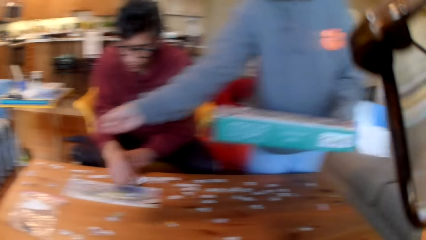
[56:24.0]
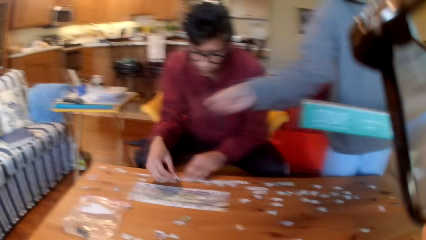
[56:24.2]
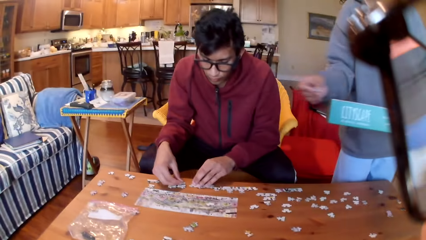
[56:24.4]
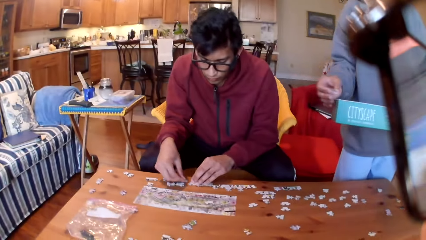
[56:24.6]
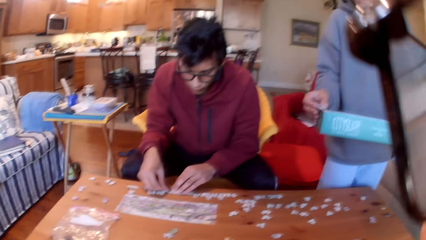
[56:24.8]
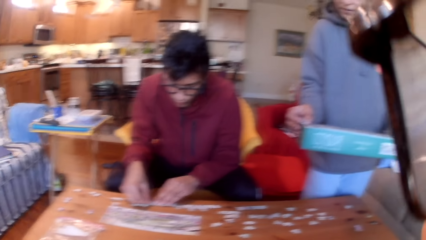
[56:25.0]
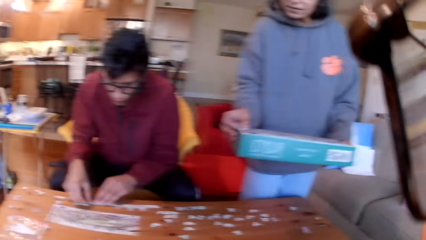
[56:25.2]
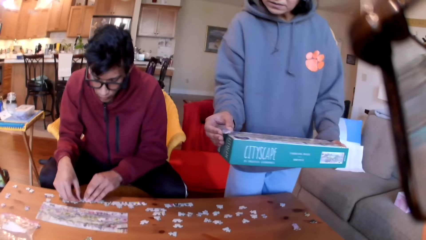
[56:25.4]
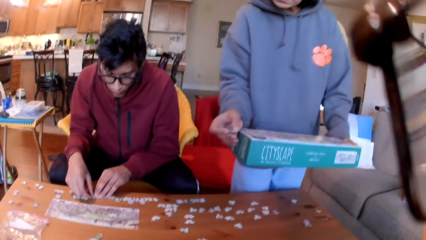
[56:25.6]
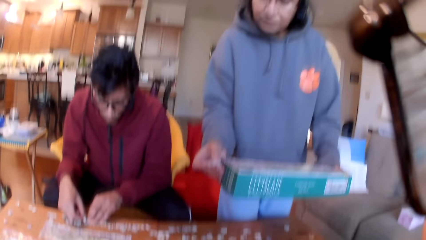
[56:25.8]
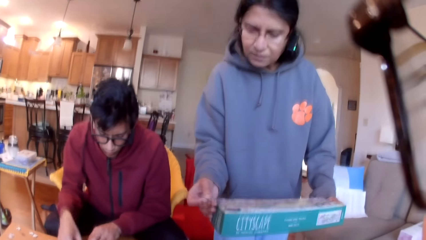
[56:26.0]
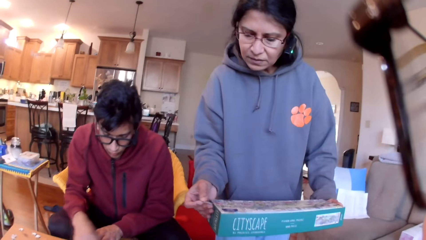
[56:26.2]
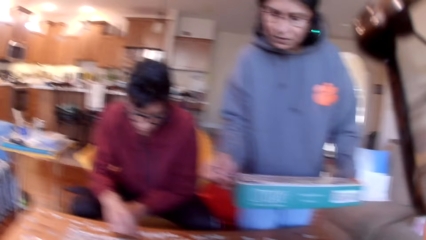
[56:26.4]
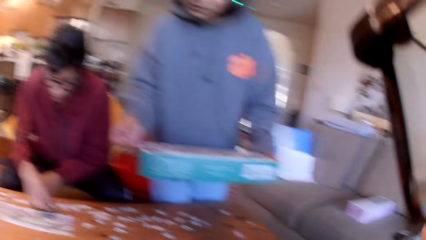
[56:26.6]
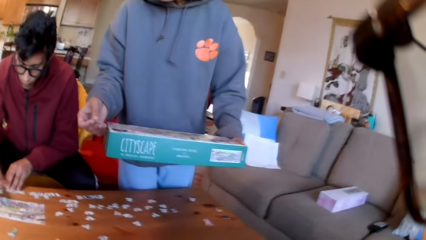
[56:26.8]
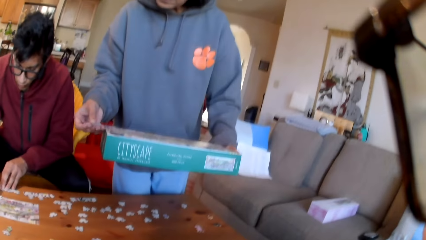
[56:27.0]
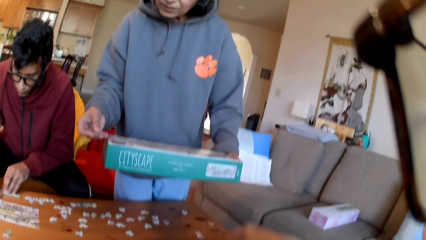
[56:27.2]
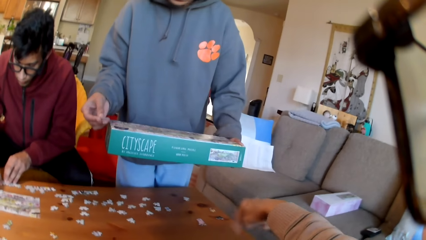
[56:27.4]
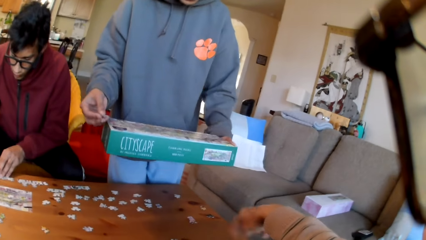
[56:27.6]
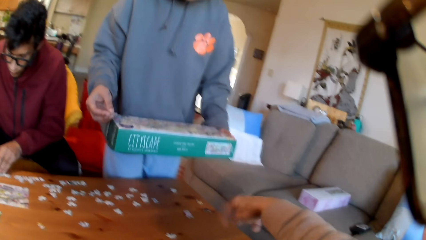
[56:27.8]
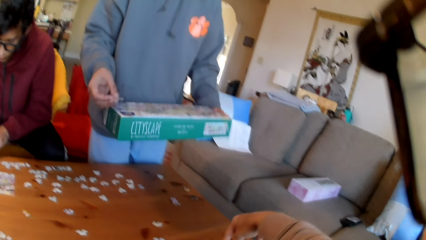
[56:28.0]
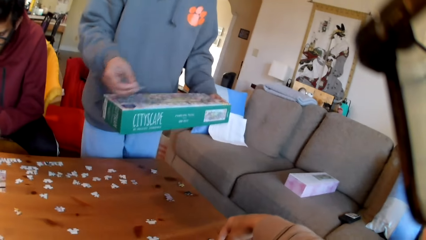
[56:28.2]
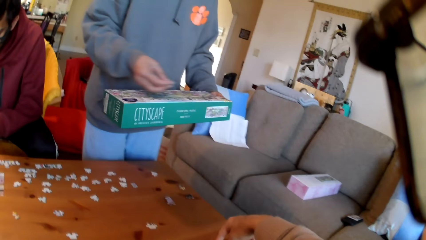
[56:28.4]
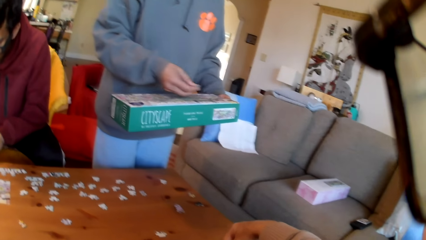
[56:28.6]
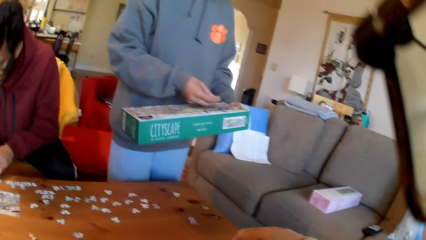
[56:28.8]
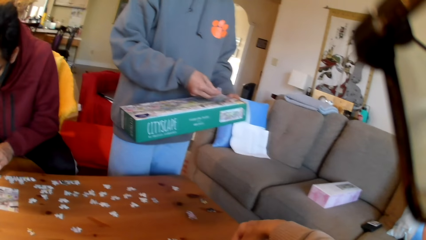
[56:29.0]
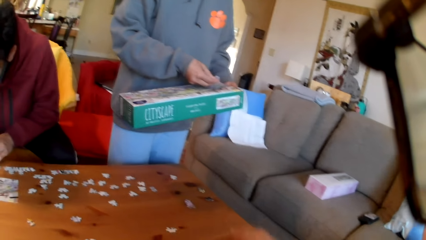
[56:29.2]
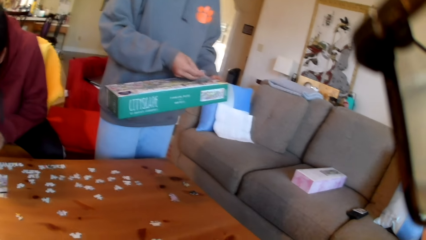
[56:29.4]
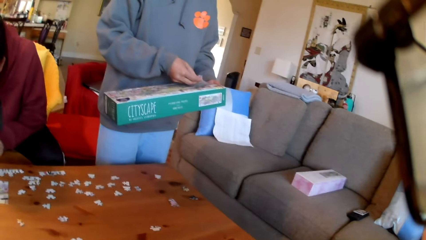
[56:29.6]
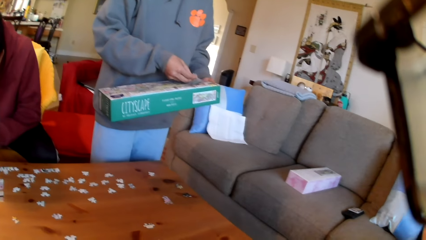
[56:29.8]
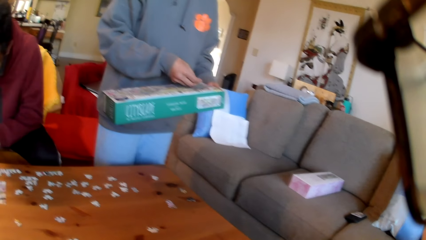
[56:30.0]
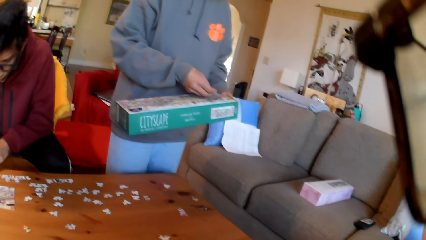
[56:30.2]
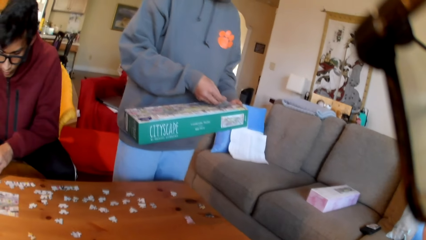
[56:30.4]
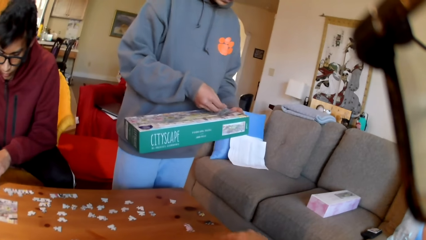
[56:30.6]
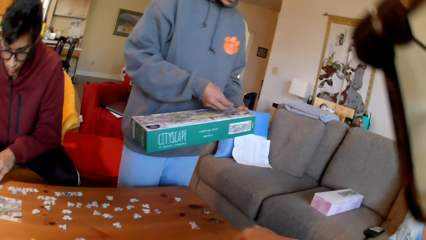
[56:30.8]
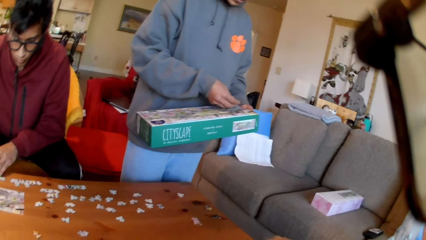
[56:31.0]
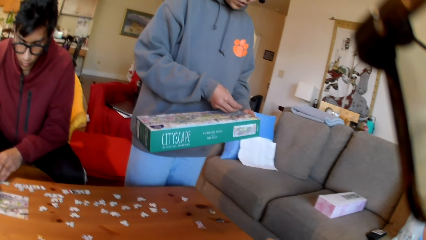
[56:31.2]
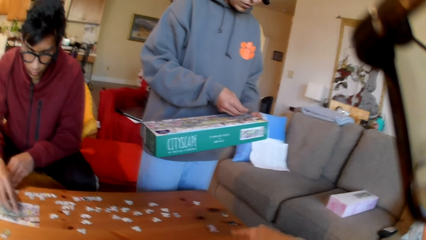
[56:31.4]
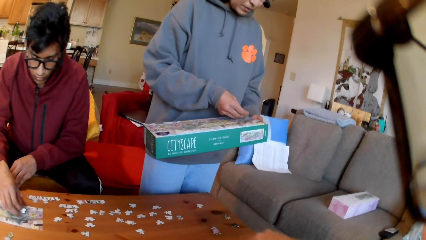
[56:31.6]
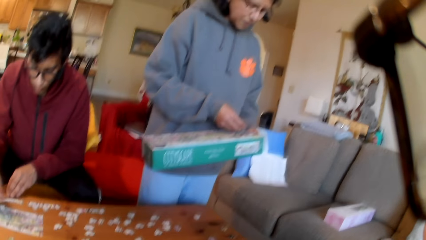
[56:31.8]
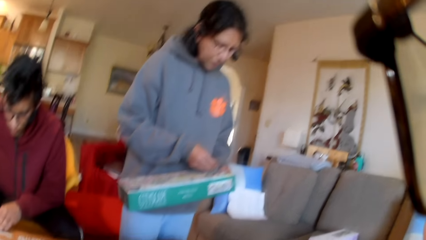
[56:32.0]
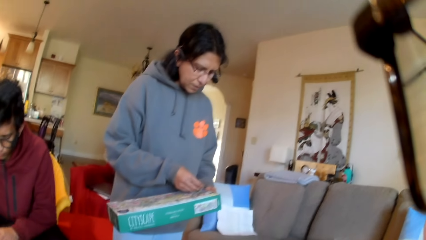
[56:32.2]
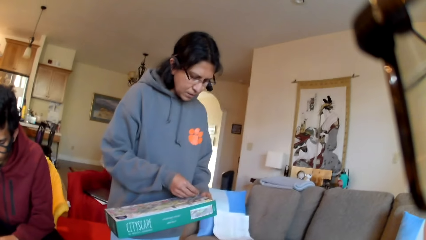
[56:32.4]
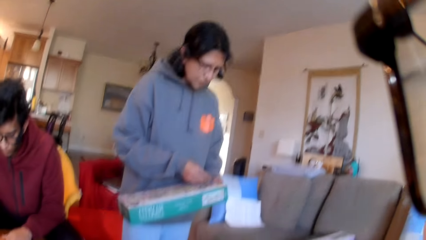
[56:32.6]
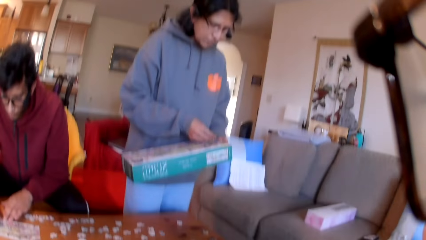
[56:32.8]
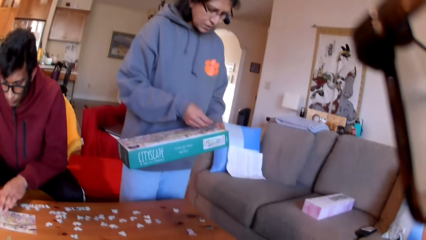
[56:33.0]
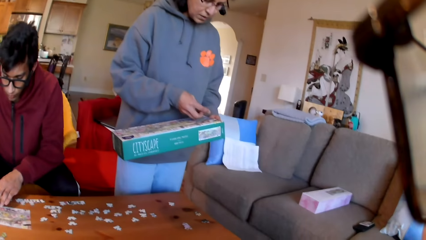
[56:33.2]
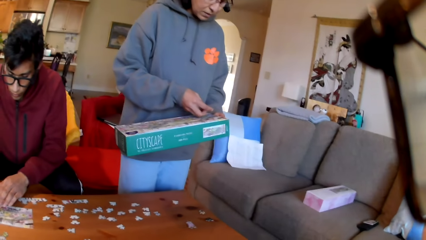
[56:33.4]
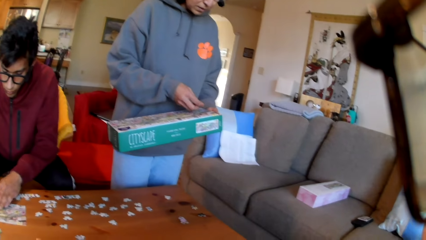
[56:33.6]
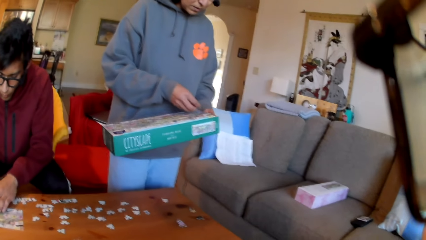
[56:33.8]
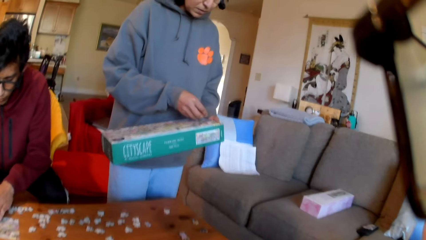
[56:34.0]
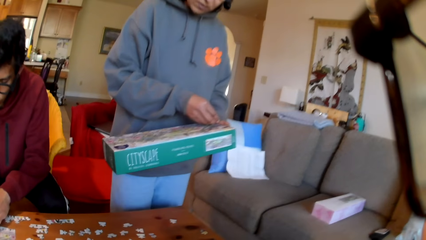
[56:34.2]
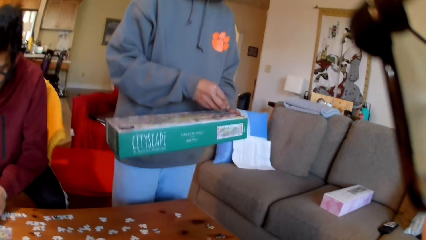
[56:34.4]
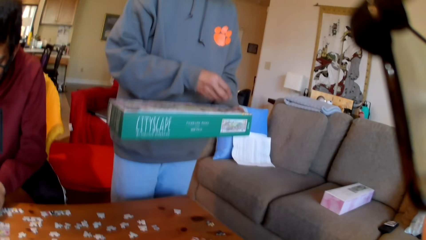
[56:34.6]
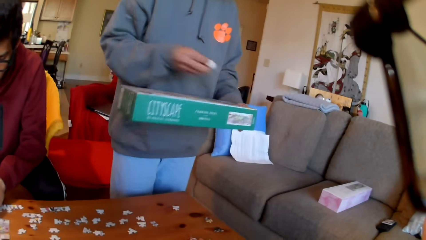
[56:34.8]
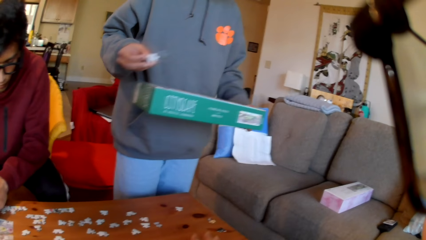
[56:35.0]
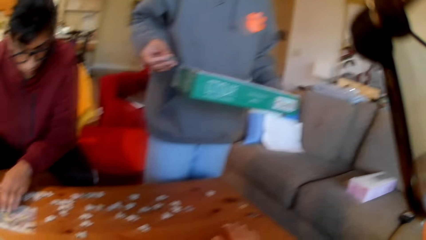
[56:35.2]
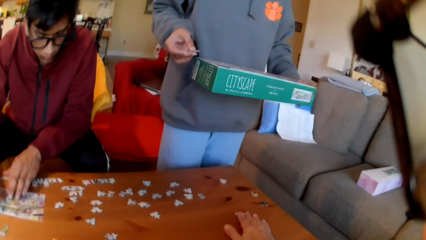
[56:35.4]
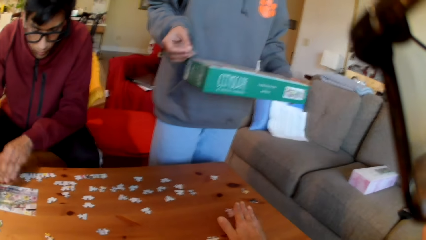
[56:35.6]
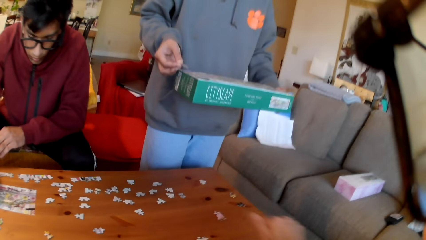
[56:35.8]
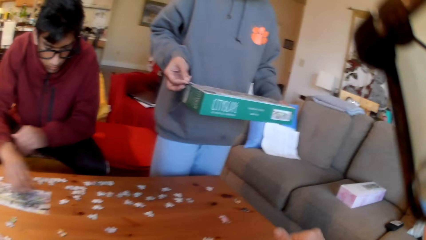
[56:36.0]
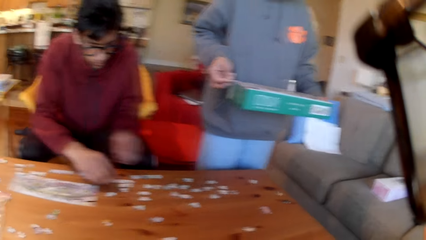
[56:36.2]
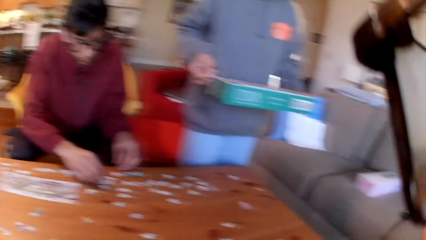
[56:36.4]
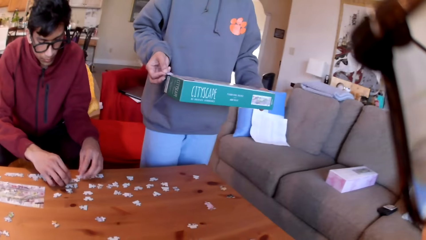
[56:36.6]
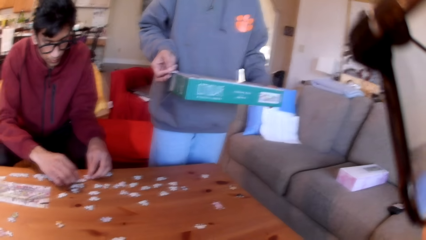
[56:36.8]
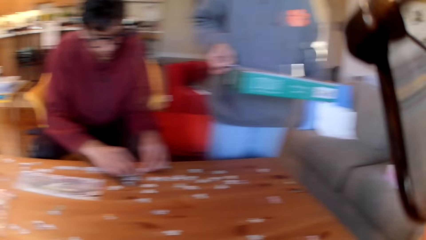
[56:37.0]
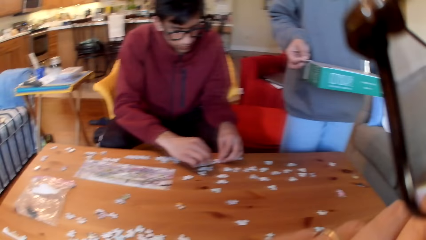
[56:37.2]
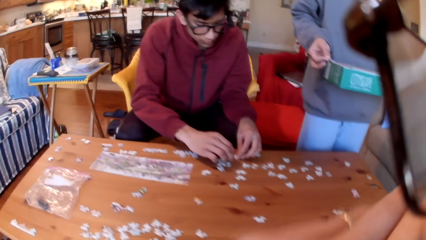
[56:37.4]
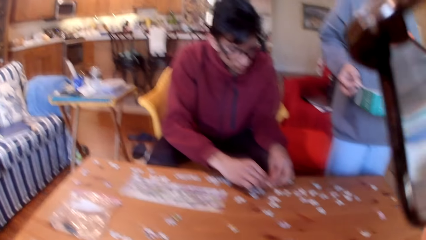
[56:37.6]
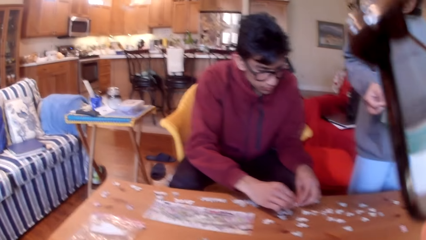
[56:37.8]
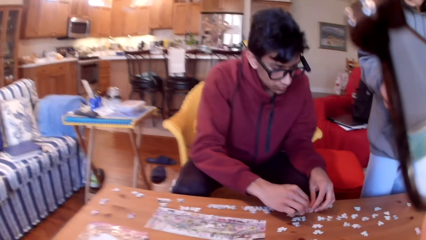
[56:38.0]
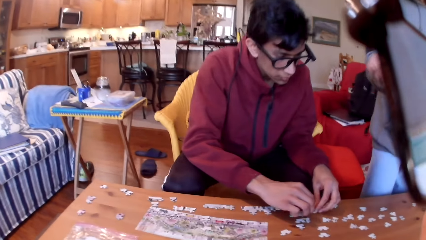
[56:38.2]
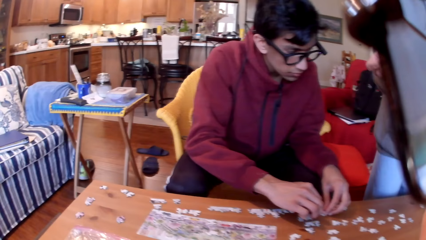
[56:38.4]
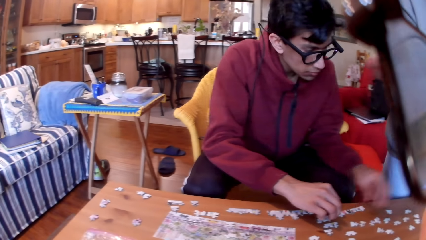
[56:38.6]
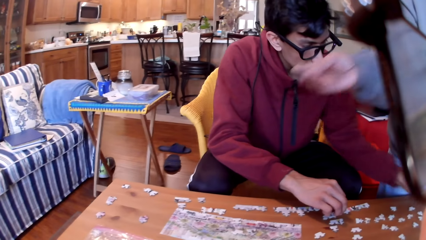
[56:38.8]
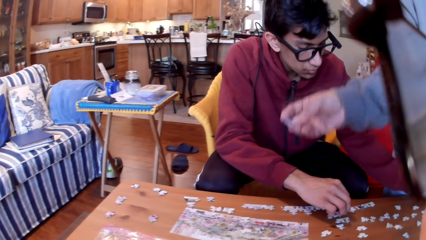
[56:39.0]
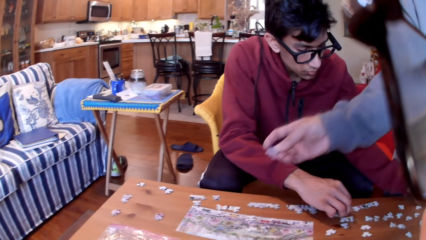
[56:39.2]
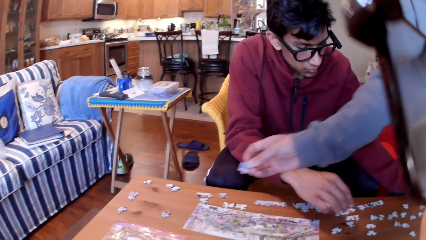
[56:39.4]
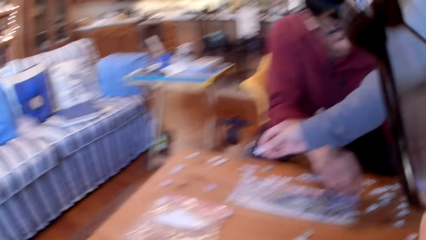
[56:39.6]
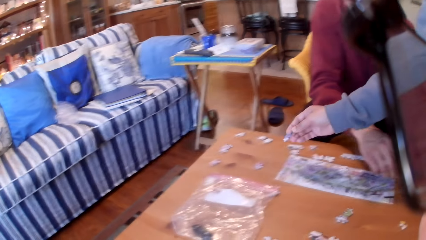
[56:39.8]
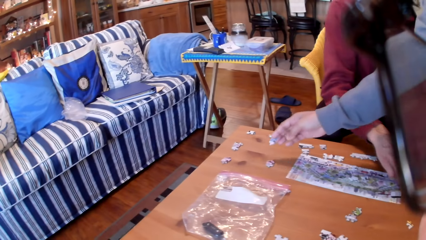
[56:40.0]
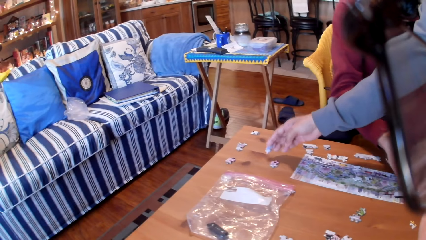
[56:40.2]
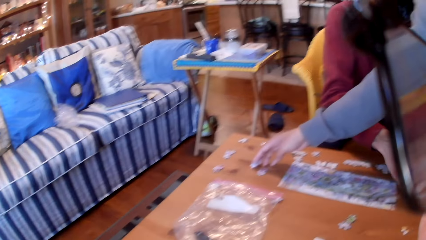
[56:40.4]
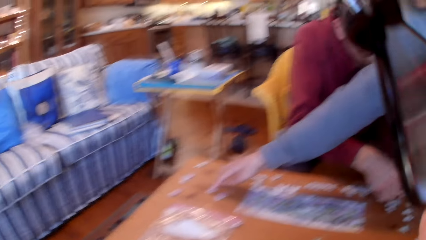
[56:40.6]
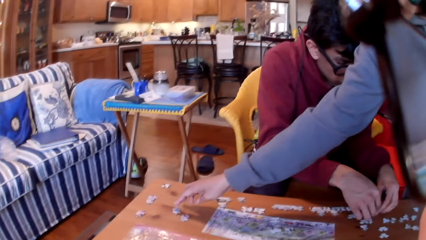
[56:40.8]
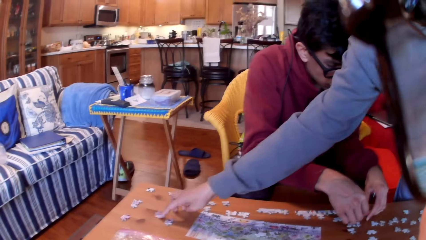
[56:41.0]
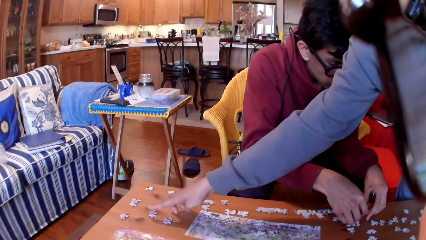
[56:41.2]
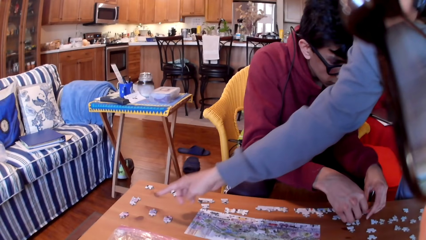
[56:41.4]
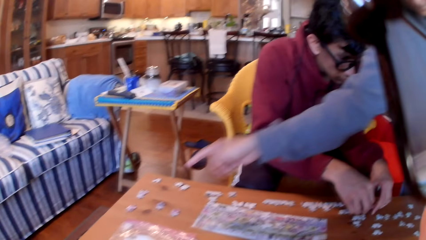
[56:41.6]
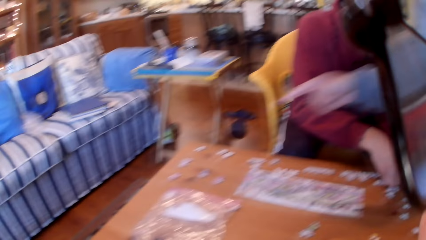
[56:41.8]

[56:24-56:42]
The camera wearer looks at the colleagues. A woman looks at the jigsaw puzzles. The camera wearer converses with the colleagues. They point at the table. The woman puts the jigsaw puzzle on the box. The camera wearer looks at the woman. The woman looks at the puzzle. The camera wearer touches a puzzle. A man arranges the puzzles. The camera wearer looks at the table. The woman puts the jigsaw puzzle on the table.
